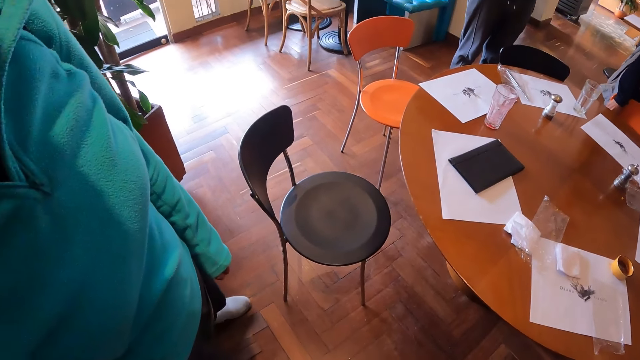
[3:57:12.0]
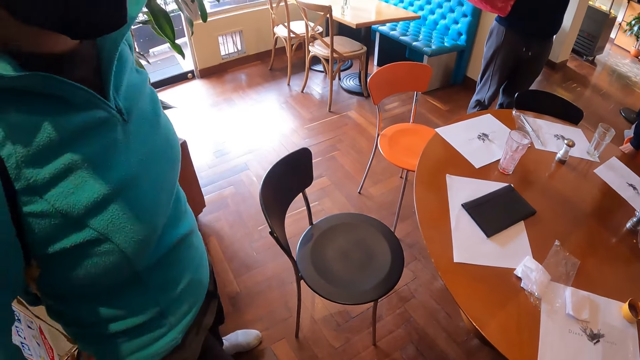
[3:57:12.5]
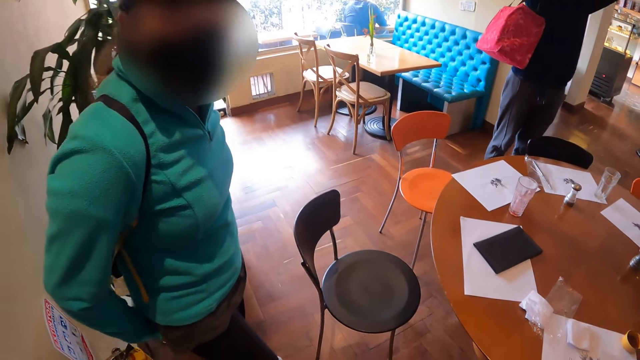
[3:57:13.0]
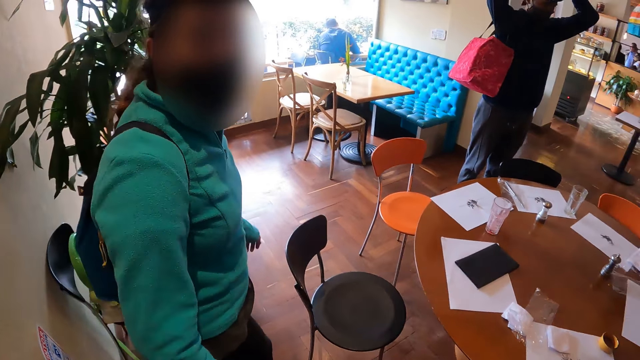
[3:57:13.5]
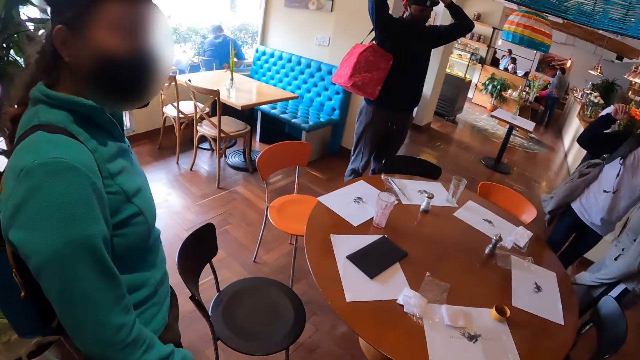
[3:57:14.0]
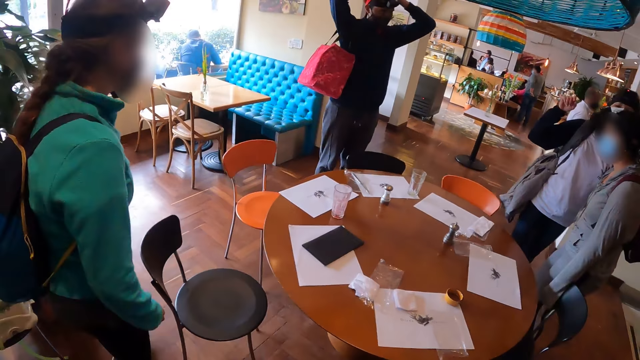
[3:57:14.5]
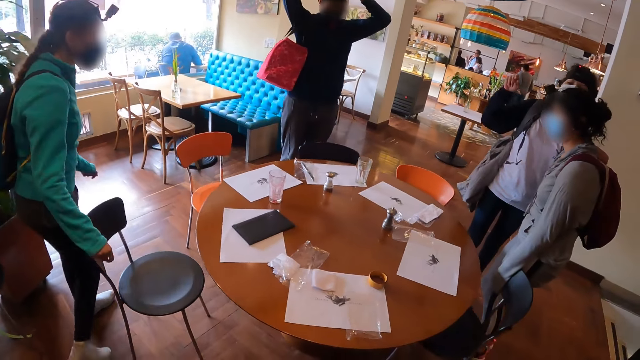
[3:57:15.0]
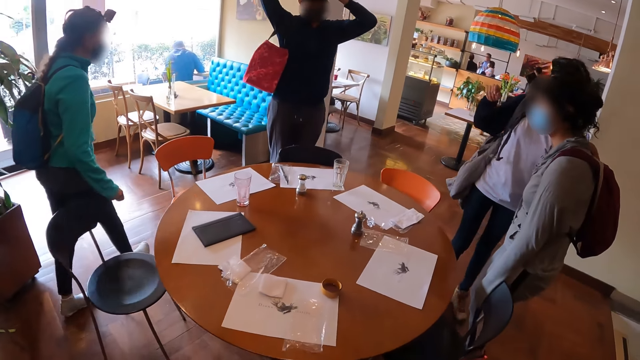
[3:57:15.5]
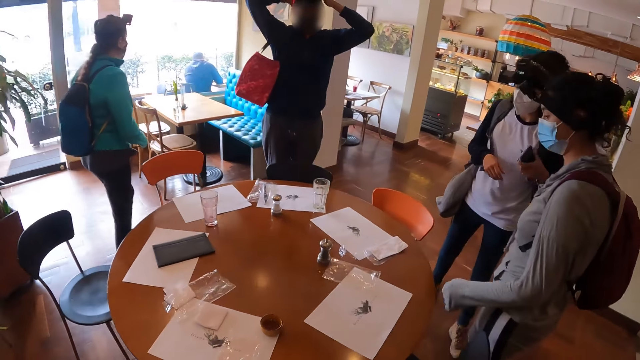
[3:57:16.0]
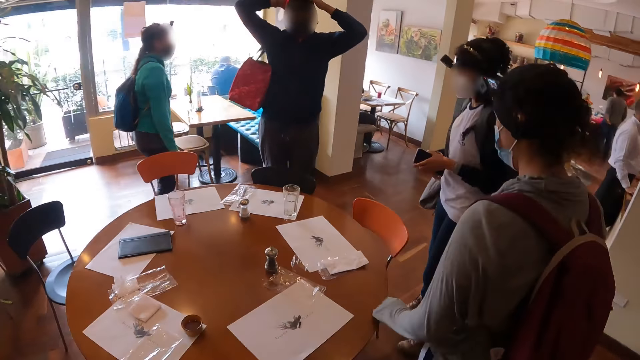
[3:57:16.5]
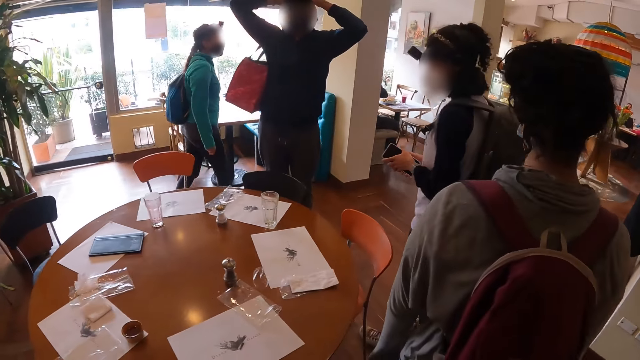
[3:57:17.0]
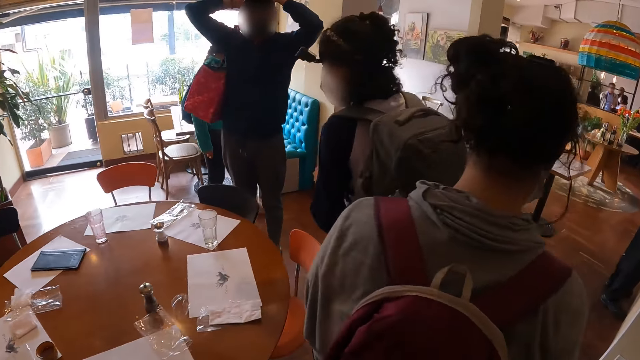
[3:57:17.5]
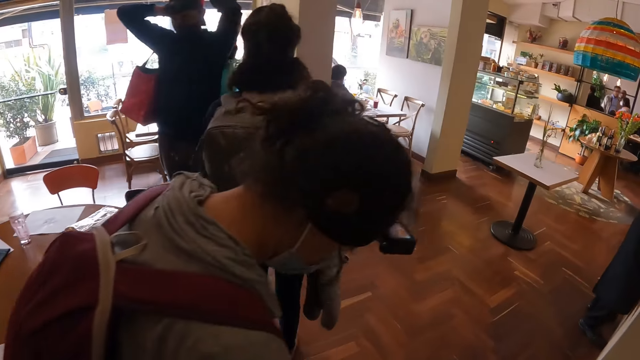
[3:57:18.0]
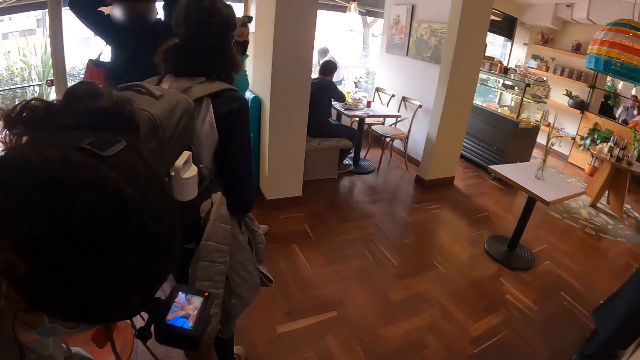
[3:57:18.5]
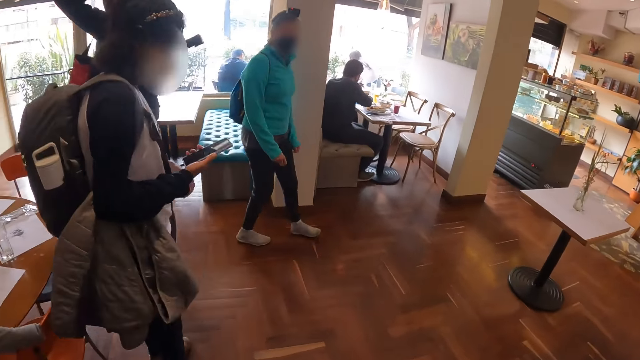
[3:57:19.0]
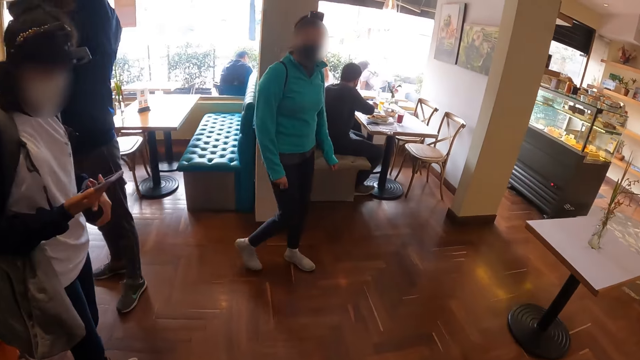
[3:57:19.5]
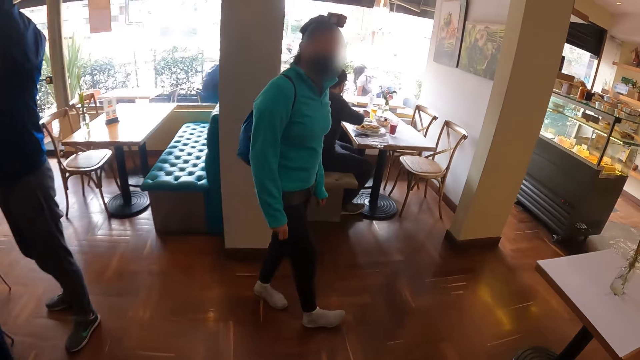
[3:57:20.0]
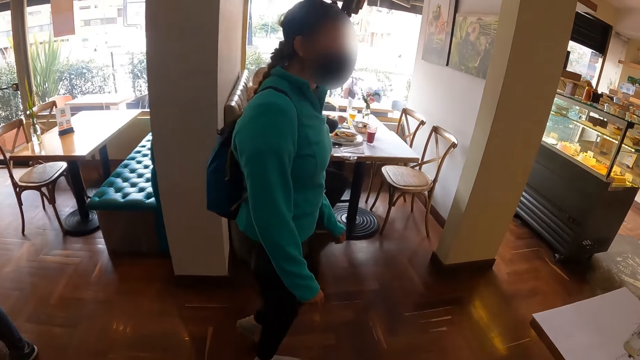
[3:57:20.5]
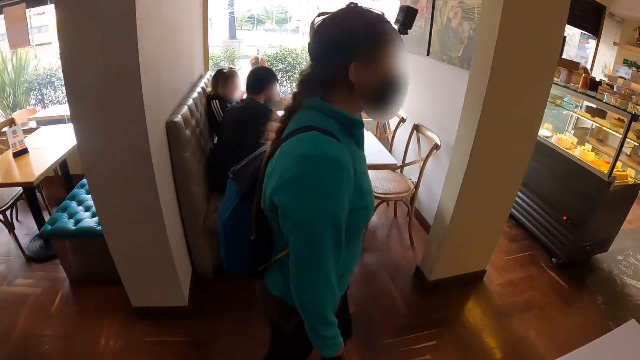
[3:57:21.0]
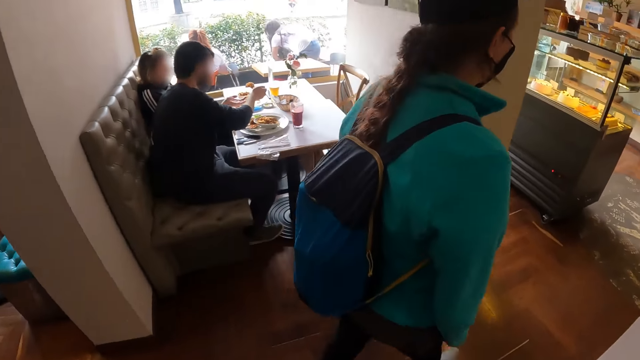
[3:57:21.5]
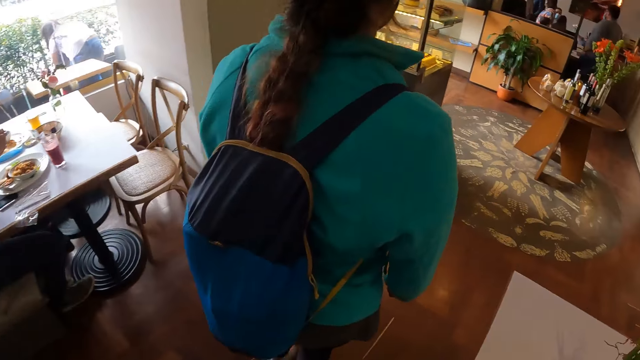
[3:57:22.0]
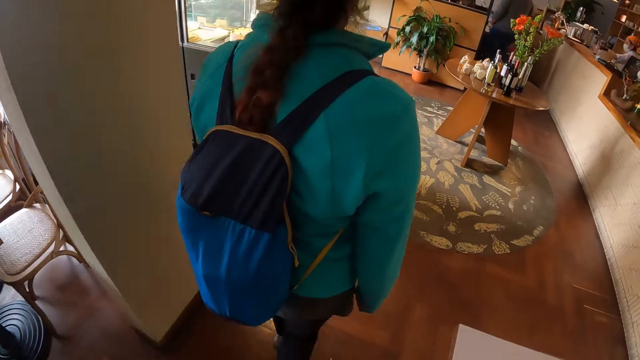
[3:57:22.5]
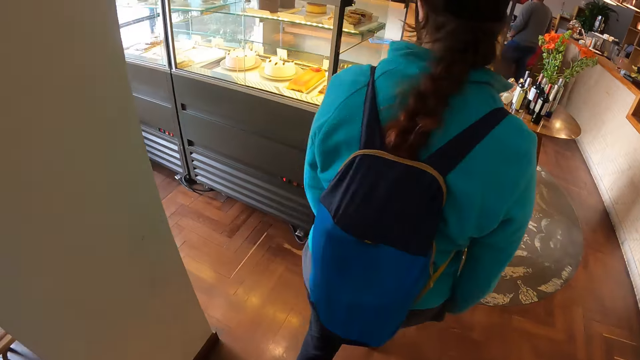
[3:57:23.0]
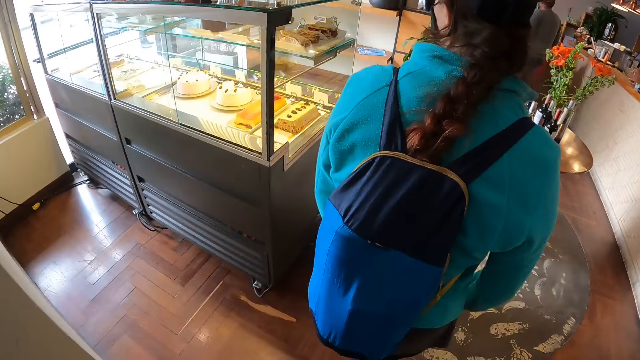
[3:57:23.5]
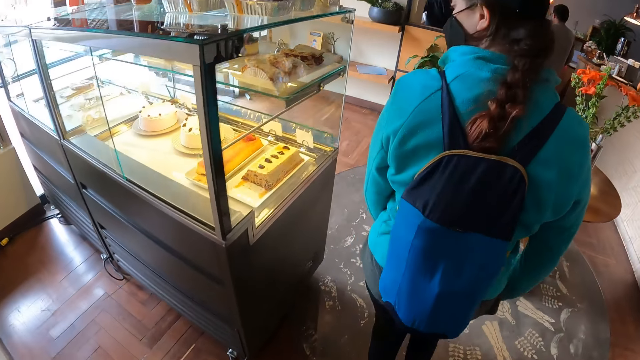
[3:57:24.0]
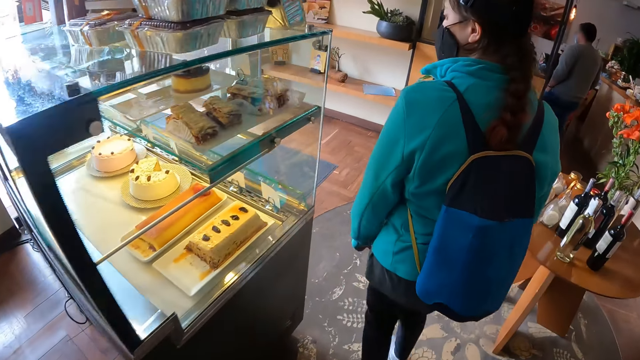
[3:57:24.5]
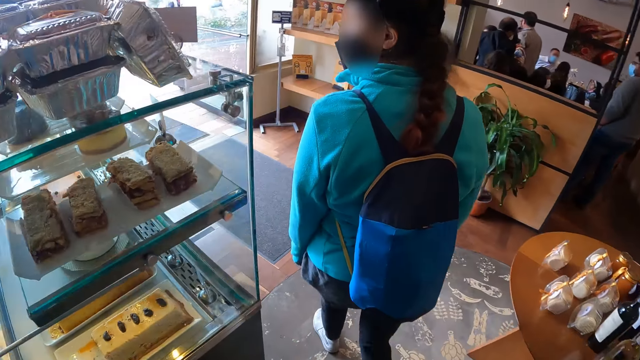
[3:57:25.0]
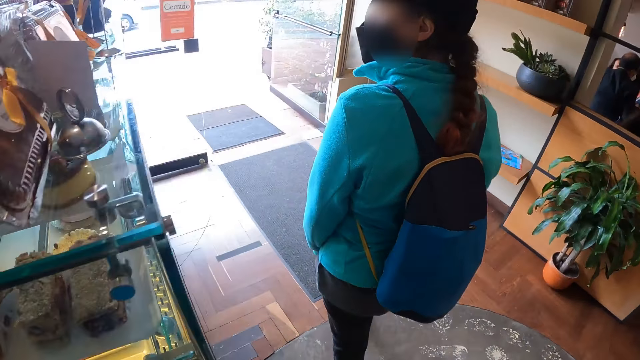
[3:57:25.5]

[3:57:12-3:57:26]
The camera wearer walks in the building. A woman holds a phone in her hands. The camera wearer walks past a lady. They walk behind another lady.

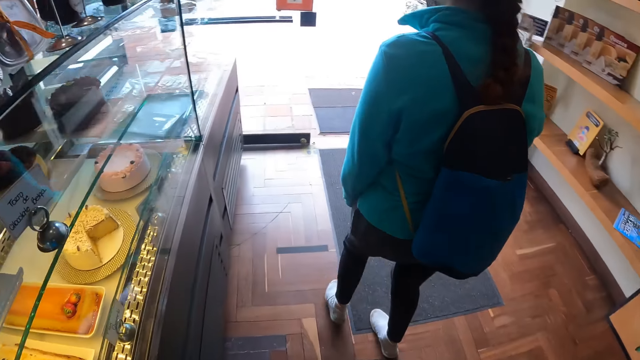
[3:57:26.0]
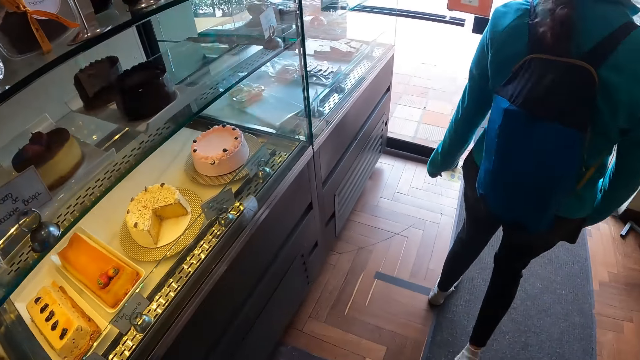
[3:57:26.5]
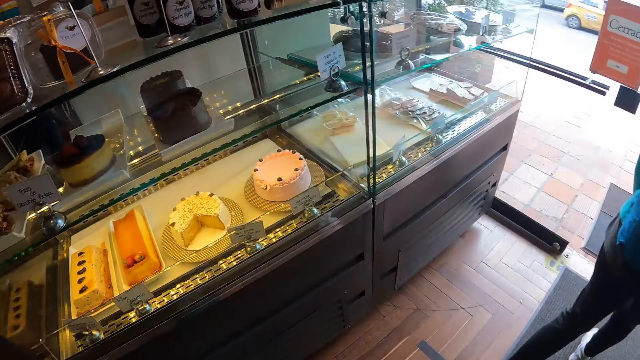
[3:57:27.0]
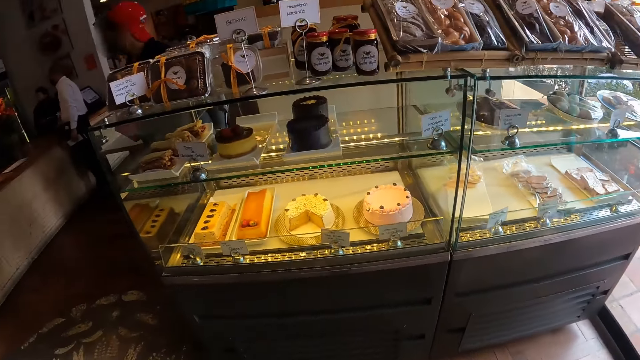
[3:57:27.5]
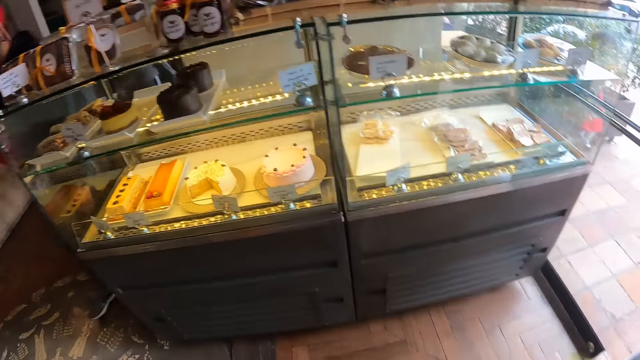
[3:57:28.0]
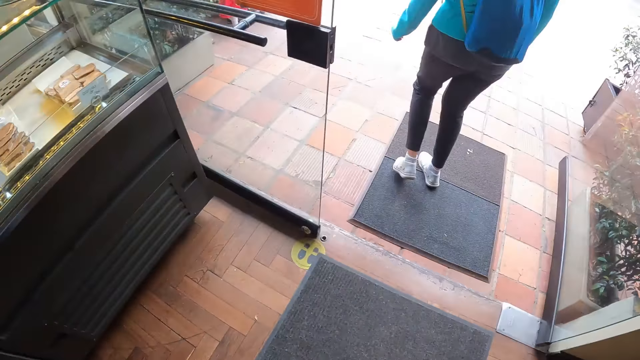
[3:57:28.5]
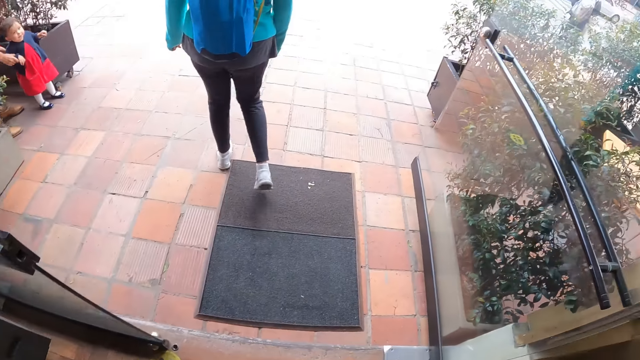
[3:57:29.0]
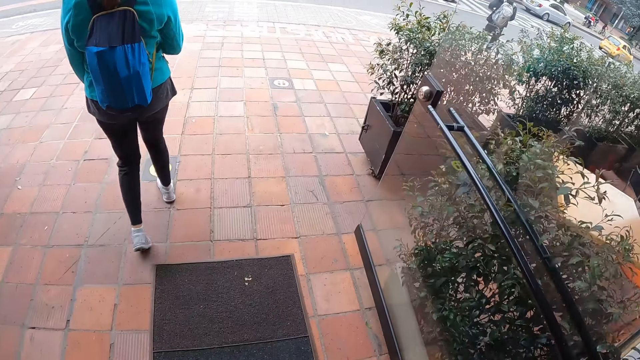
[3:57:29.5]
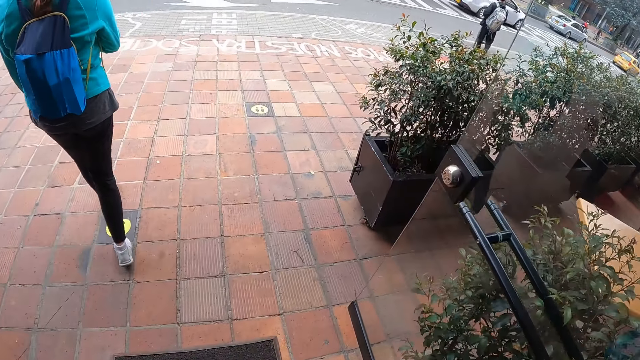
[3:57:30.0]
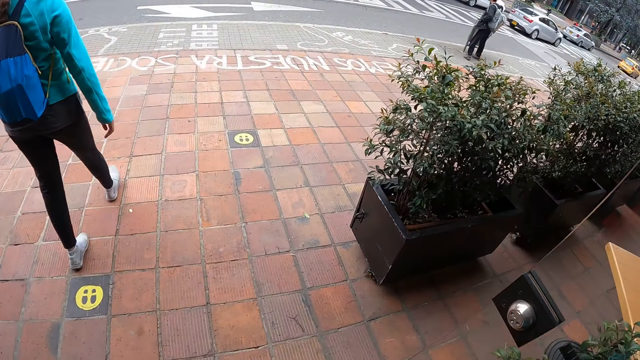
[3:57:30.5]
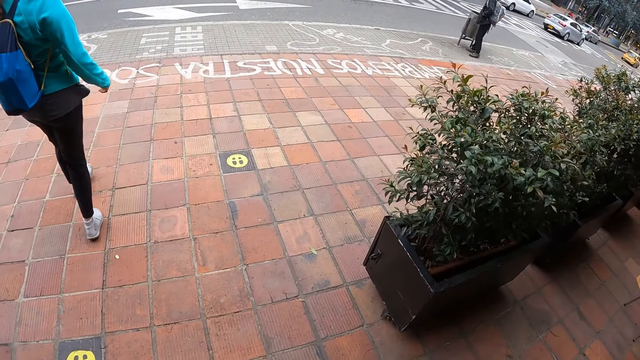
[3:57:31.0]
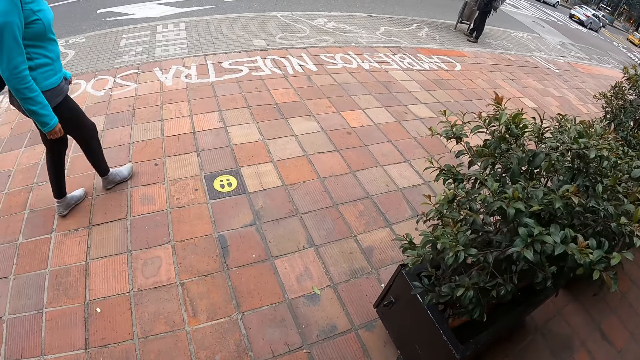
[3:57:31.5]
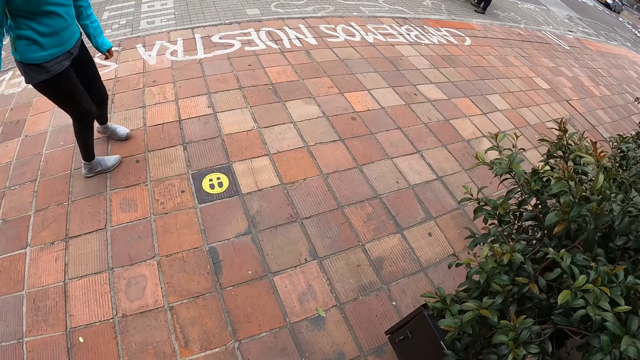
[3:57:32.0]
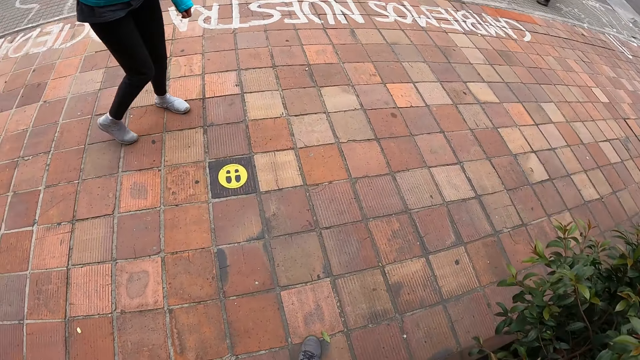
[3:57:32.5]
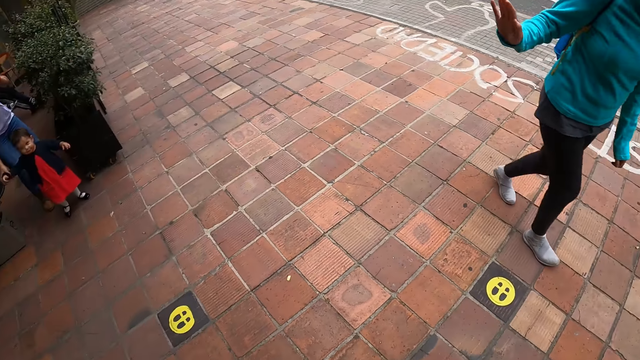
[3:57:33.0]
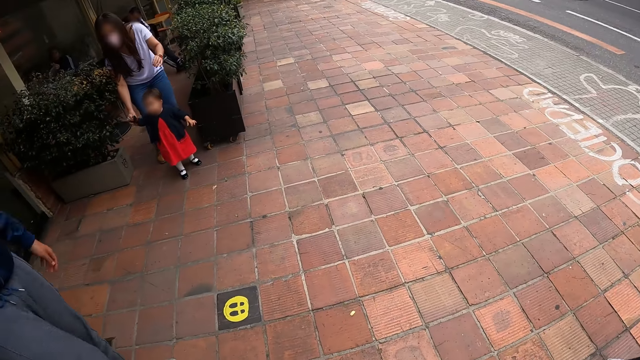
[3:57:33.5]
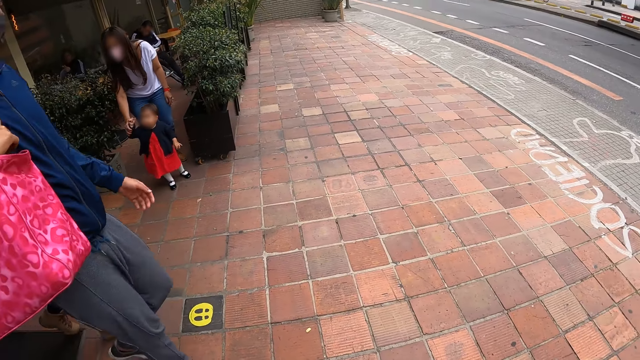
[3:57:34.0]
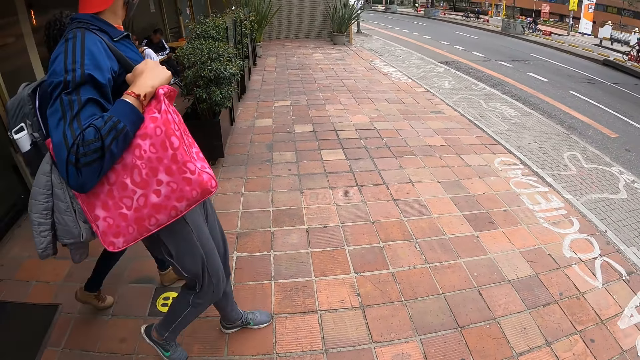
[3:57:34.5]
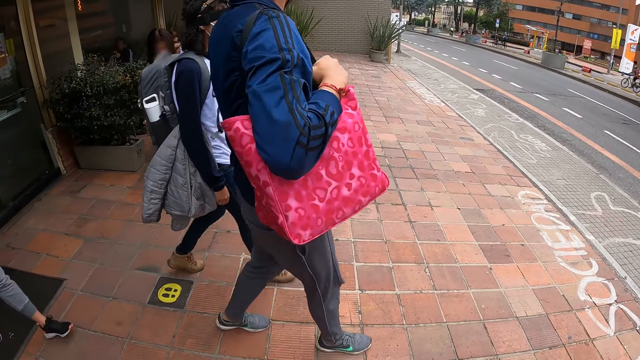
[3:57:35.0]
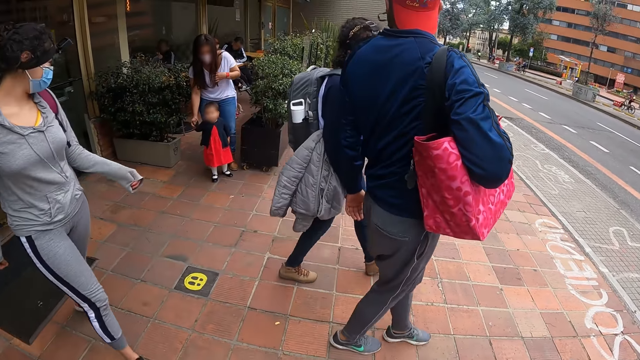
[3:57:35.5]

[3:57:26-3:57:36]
The camera wearer walks out of the restaurant with the group of people. They look around.
